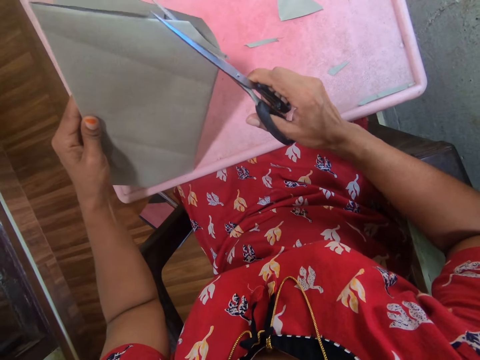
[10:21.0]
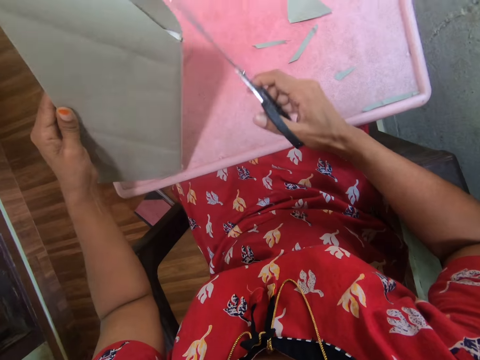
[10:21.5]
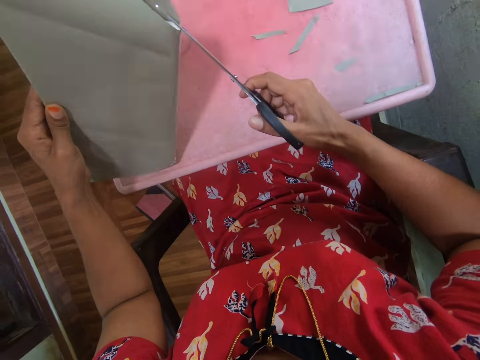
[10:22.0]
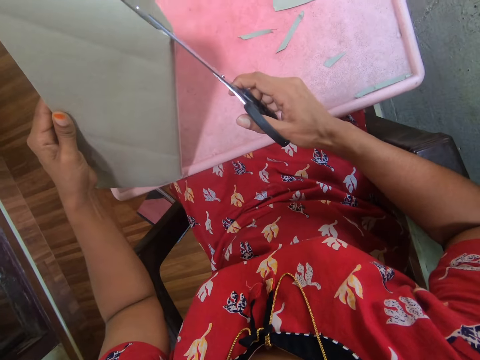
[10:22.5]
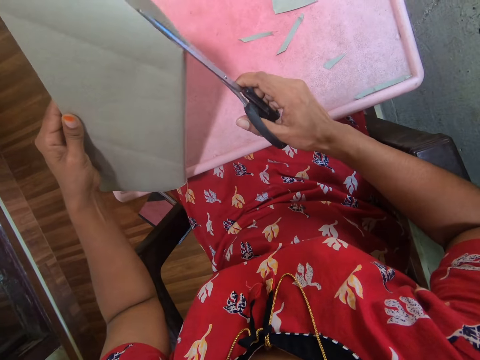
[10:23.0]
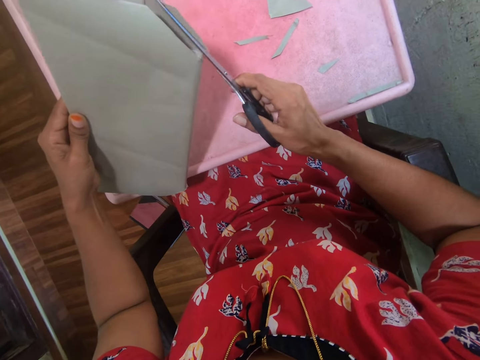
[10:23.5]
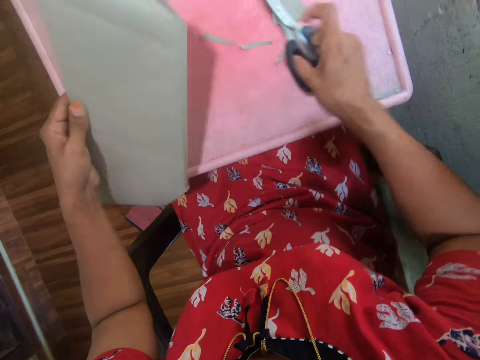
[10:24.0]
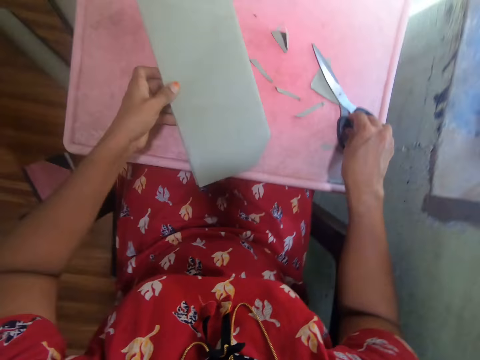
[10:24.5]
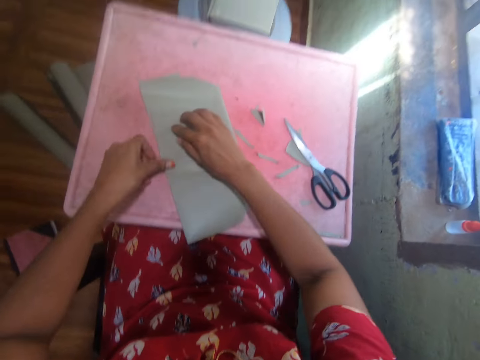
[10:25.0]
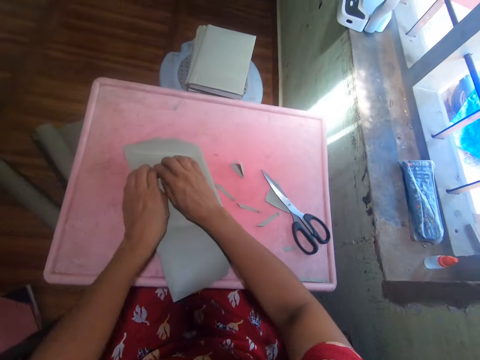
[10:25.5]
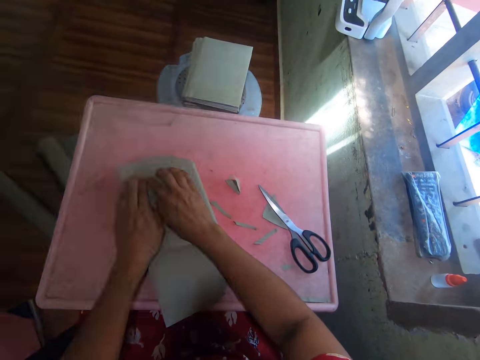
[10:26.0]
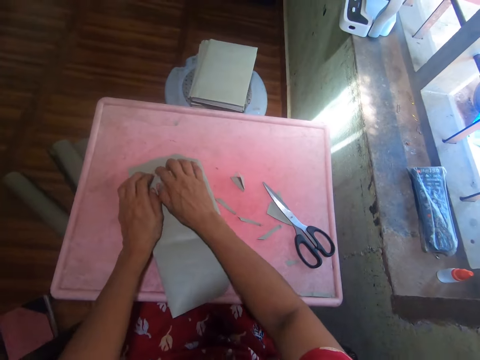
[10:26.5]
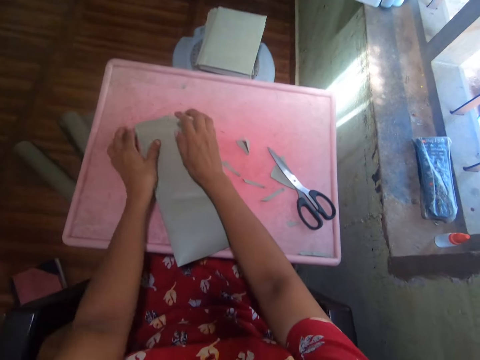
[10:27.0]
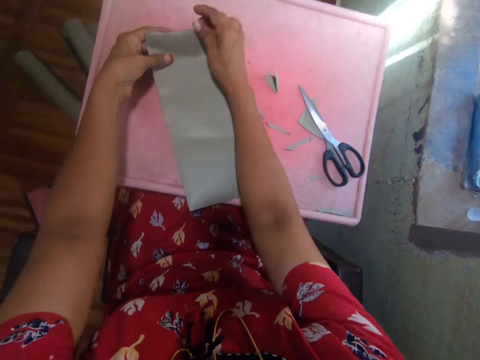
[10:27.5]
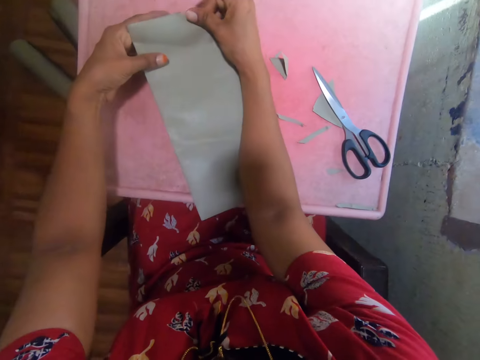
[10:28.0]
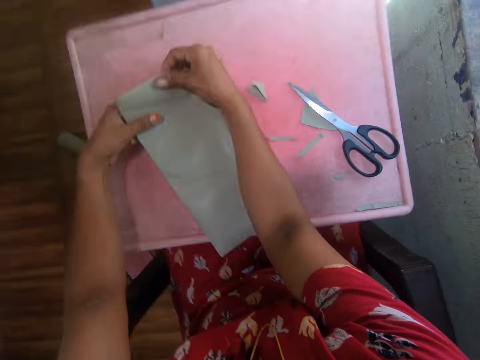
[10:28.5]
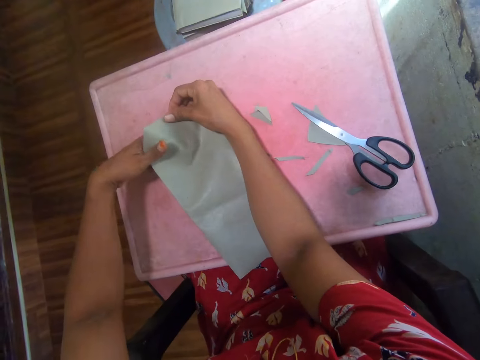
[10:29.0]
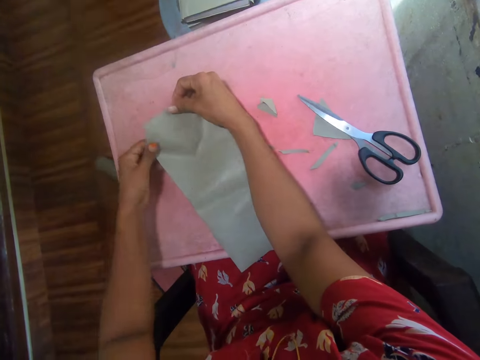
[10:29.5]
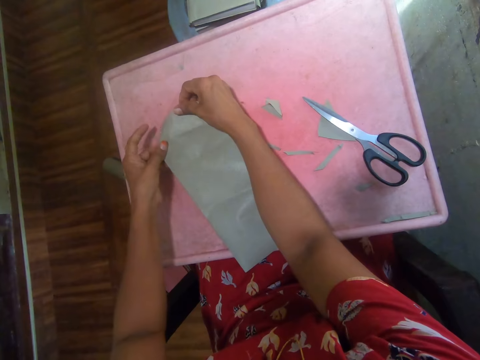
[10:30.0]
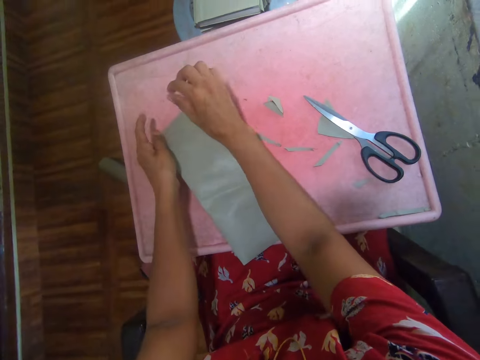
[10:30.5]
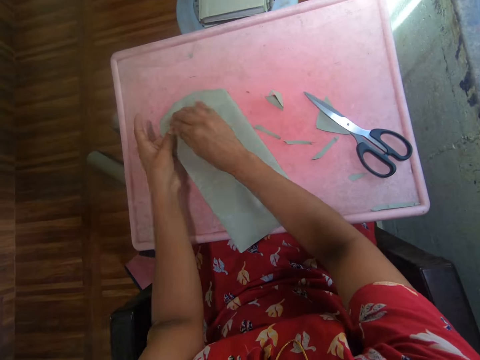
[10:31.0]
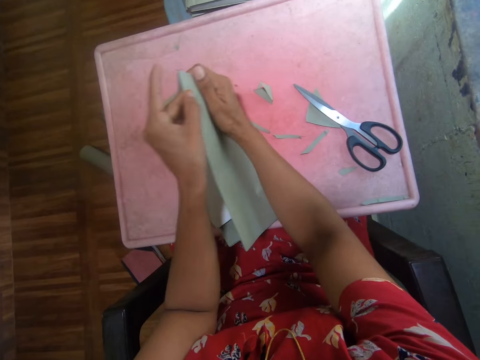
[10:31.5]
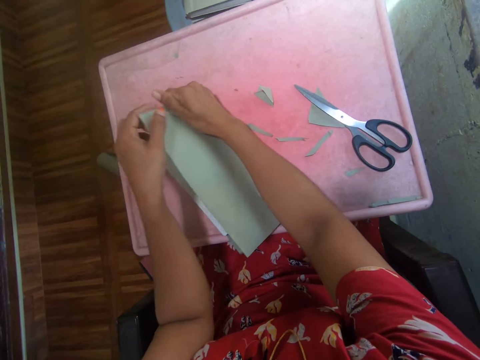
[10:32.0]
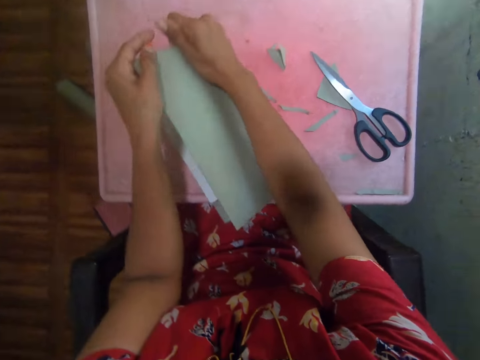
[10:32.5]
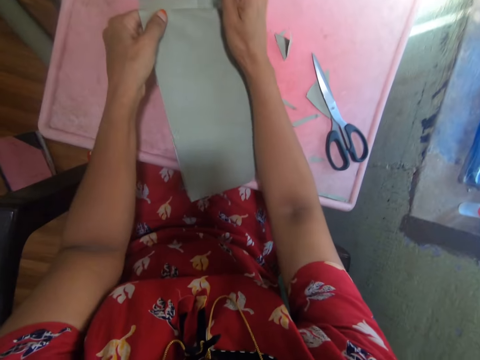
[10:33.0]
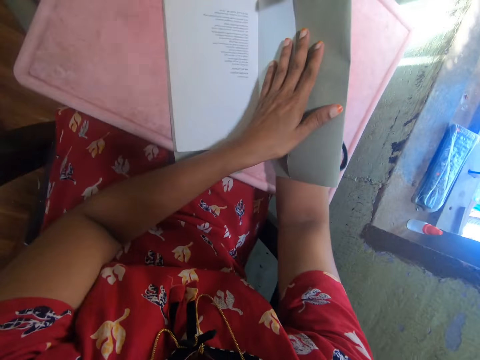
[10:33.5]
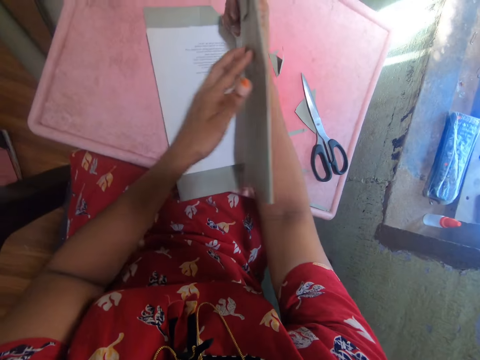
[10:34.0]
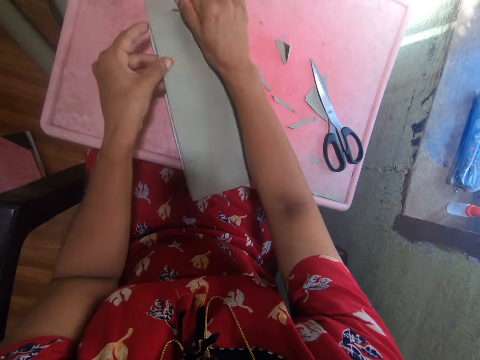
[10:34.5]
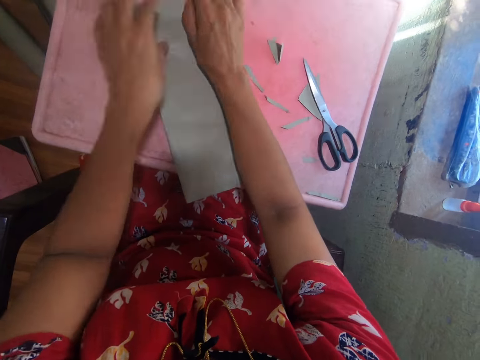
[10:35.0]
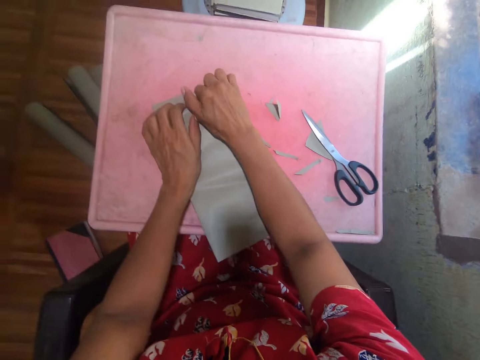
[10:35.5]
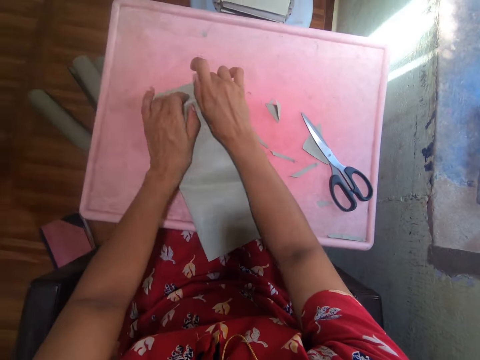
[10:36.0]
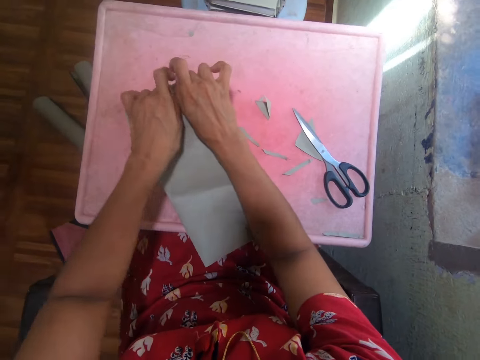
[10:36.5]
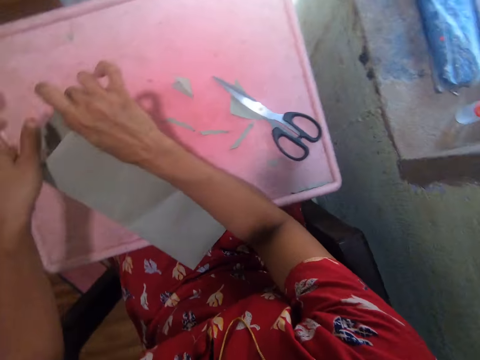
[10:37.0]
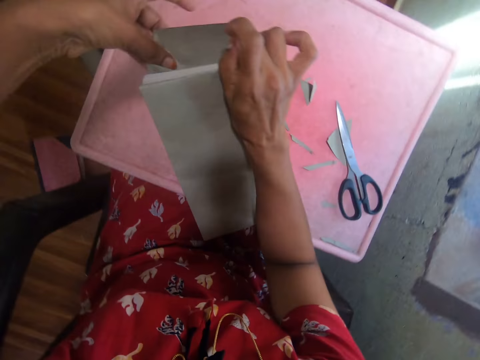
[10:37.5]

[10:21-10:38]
The camera wearer drops the scissors on the board. They put the book on the board. They cover the book. They hold an edge of the book. They fold a corner of the brown sheet. They hold the cover page of the book. They fold the brown sheet at the edge of the cover page. They open up the cover page. They straighten the folded edge.

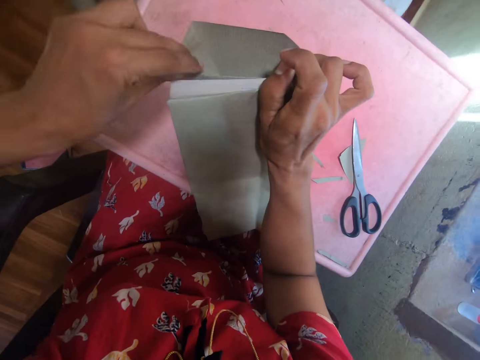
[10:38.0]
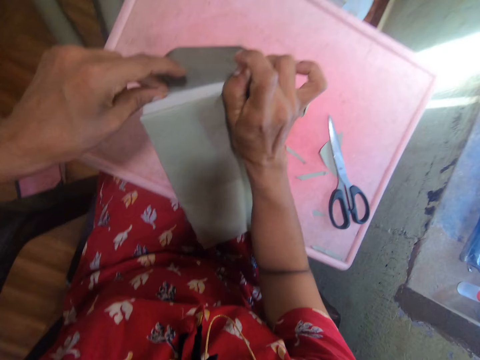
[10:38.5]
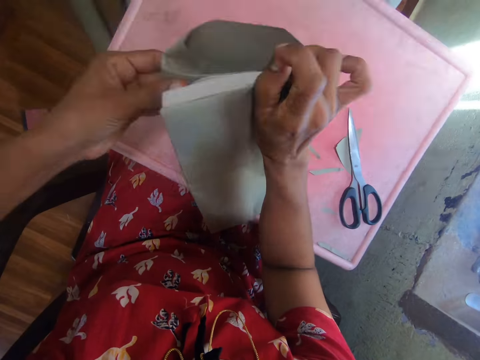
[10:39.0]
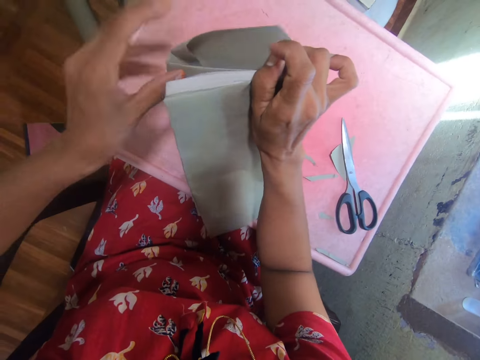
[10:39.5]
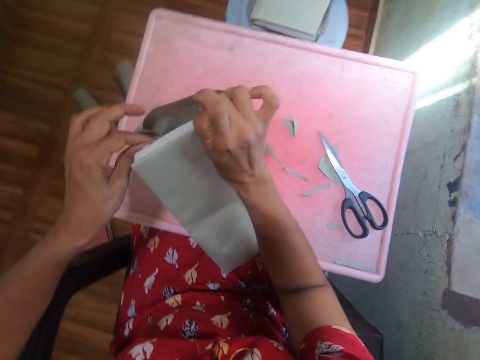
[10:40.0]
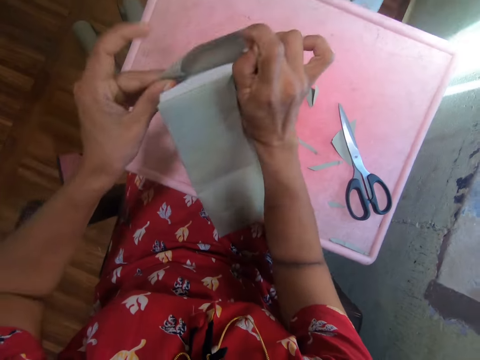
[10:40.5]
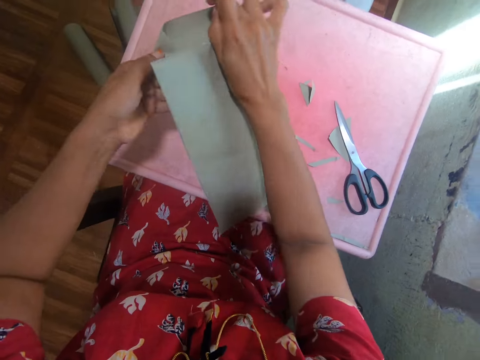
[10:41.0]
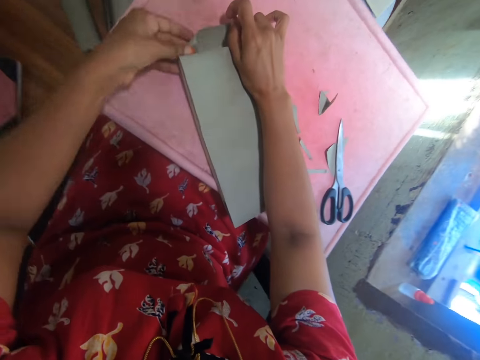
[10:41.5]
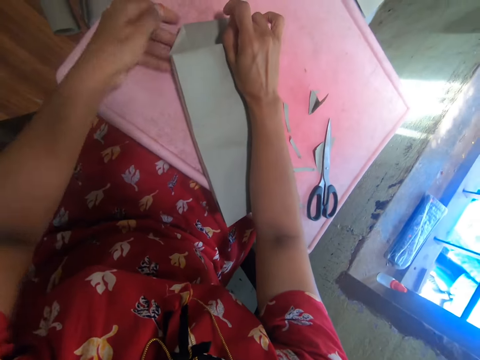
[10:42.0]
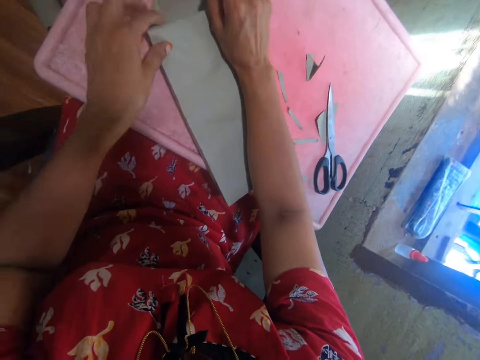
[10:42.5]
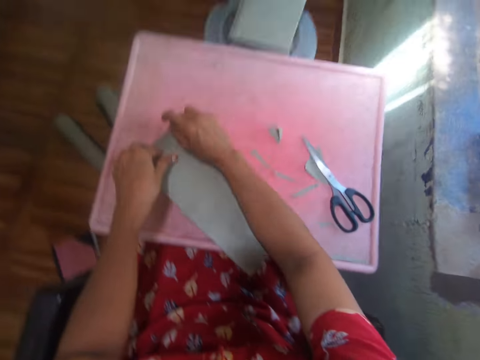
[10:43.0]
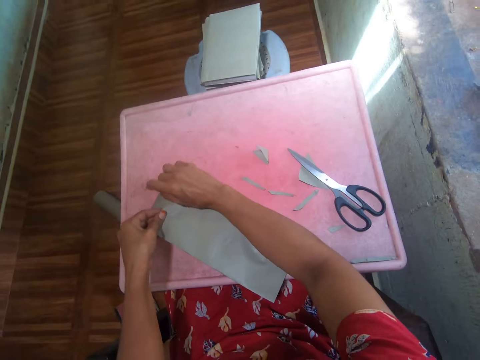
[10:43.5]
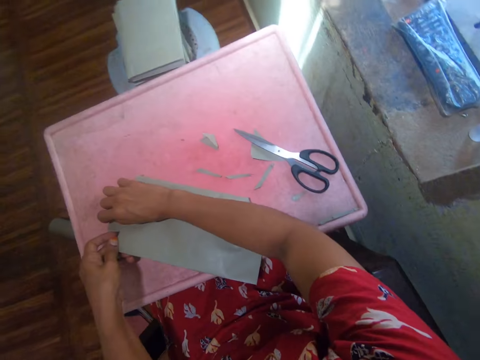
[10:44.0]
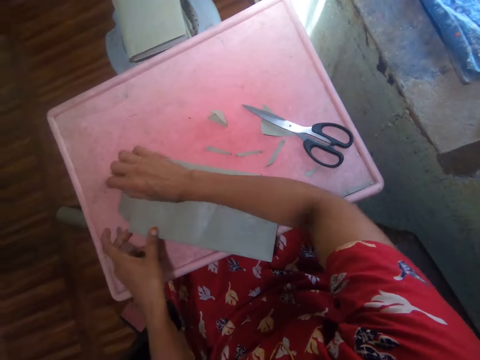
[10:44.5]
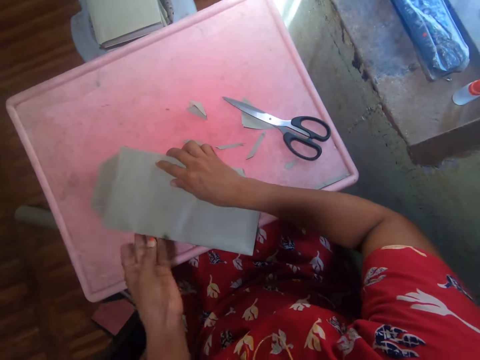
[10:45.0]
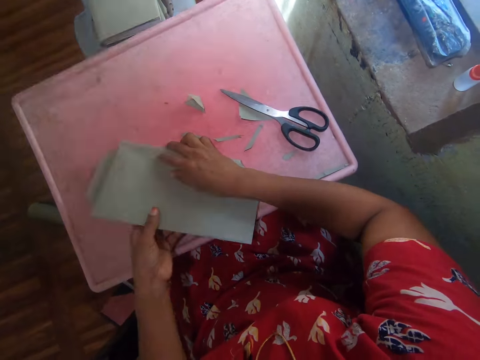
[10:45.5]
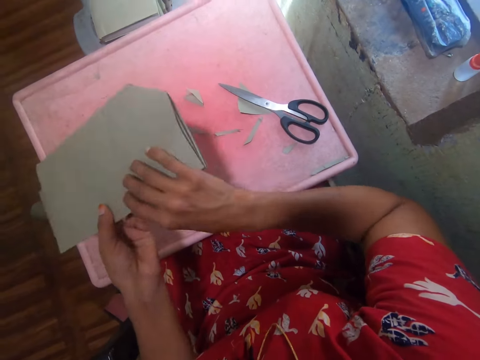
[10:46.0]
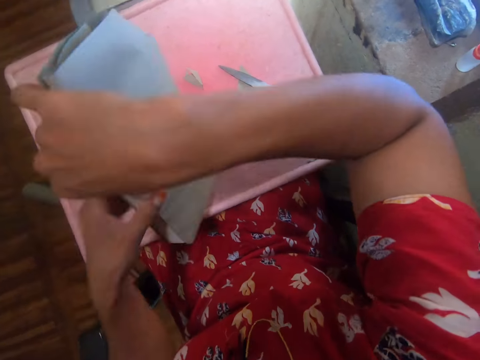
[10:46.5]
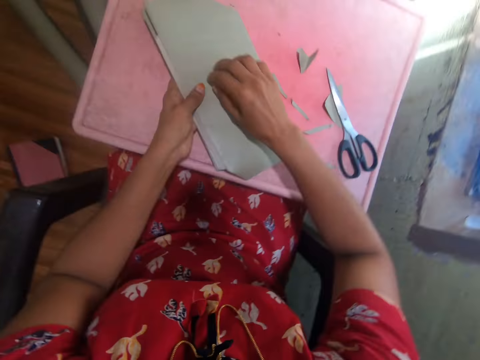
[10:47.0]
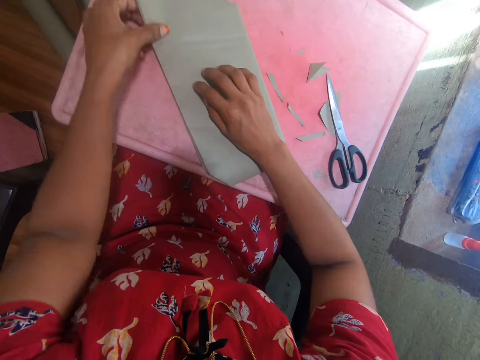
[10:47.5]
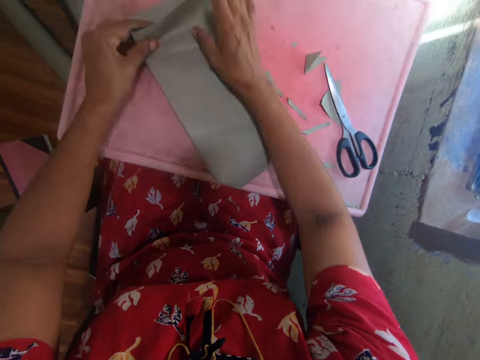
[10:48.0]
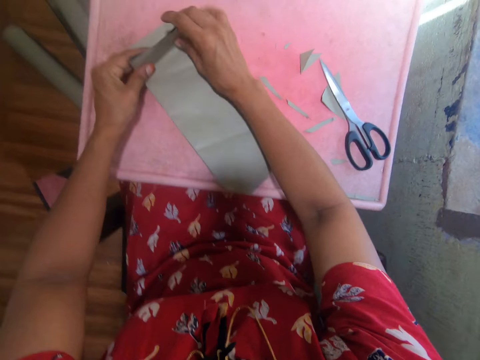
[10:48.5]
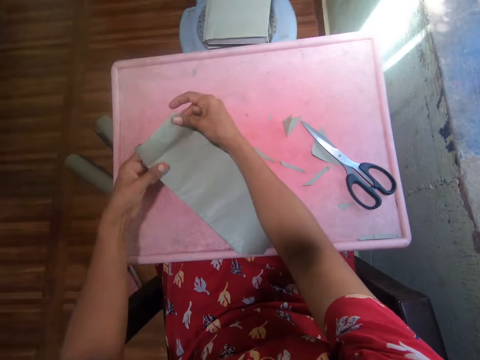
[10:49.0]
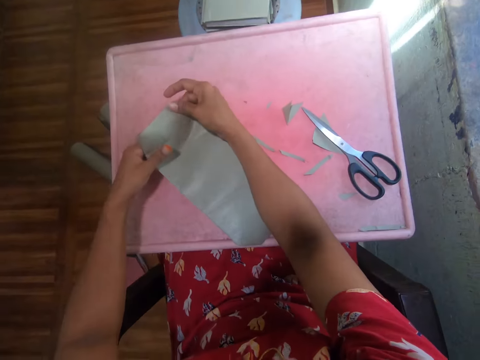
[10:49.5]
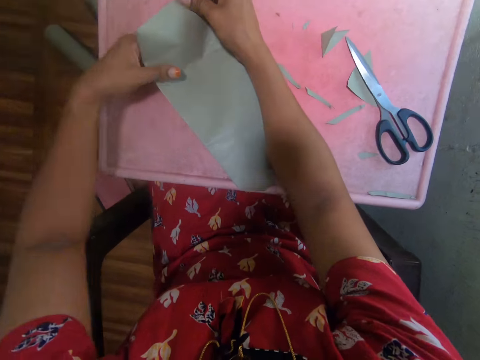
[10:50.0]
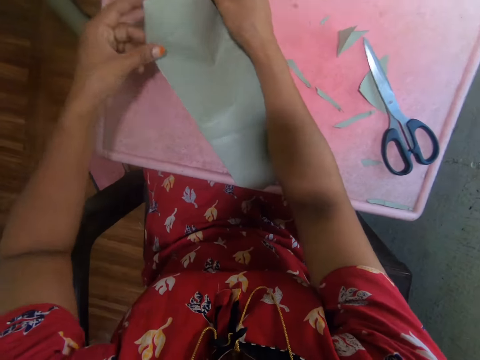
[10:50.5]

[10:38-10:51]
The camera wearer lifts the book from the board. They fold a corner of the brown sheet. They hold the book on the board. They cover the book on the board. They lift the book from the board, flip the book, and put the book on the board. They hold the brown sheet of paper on the cover page.
